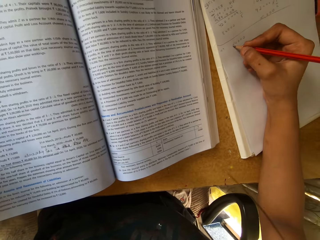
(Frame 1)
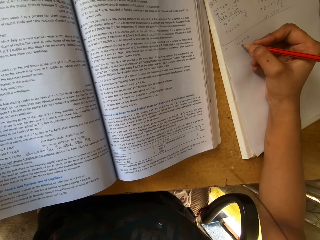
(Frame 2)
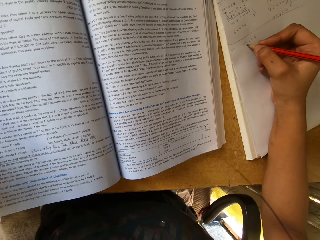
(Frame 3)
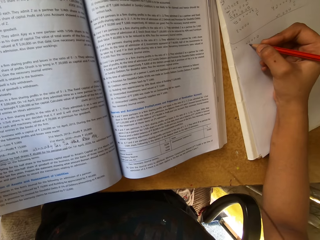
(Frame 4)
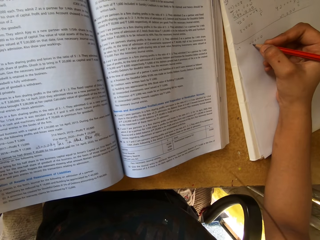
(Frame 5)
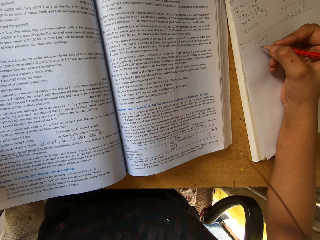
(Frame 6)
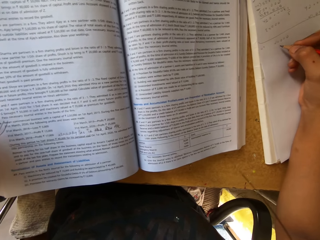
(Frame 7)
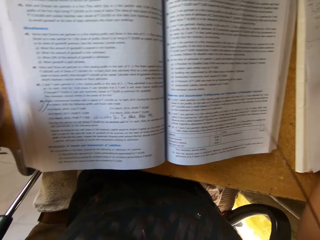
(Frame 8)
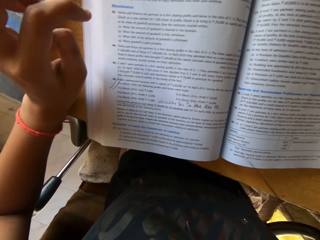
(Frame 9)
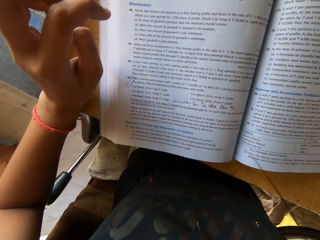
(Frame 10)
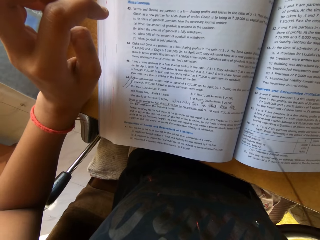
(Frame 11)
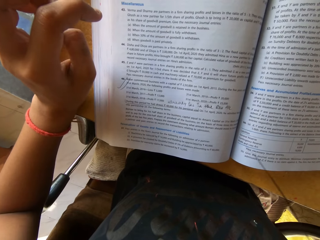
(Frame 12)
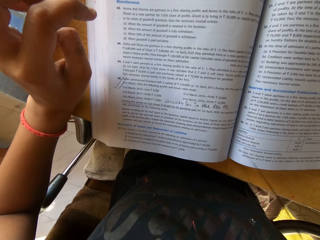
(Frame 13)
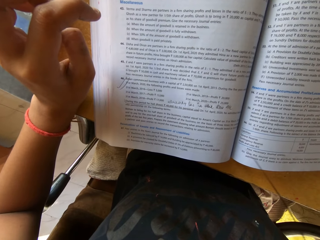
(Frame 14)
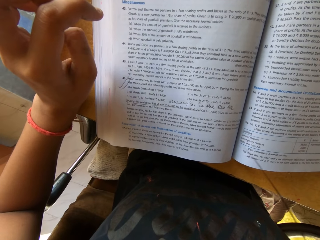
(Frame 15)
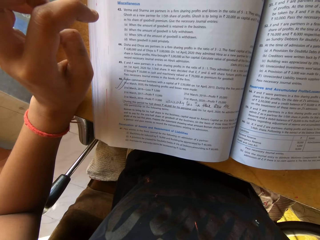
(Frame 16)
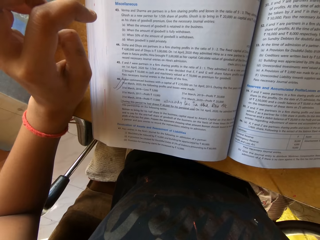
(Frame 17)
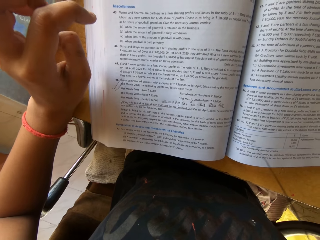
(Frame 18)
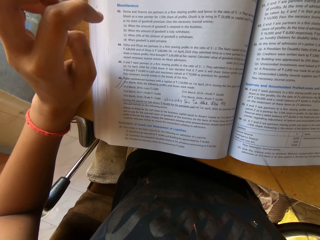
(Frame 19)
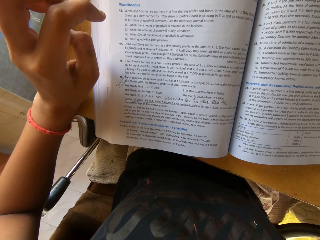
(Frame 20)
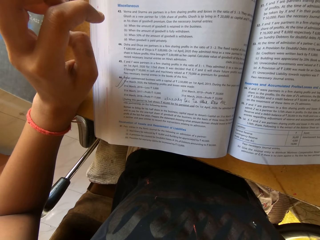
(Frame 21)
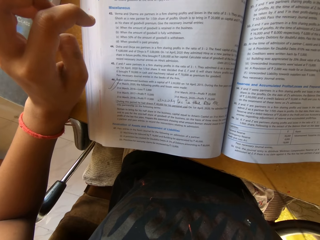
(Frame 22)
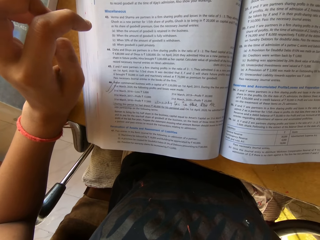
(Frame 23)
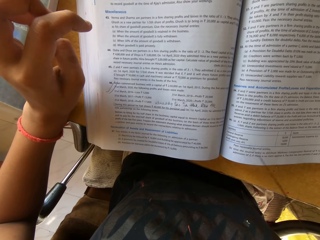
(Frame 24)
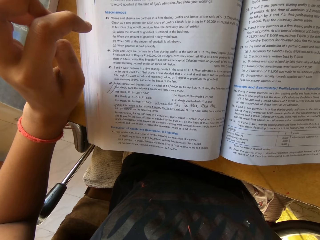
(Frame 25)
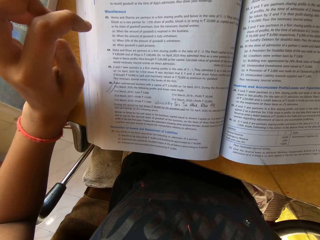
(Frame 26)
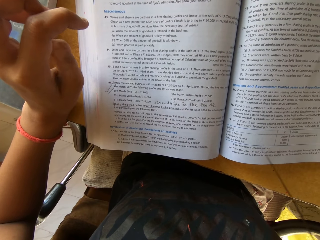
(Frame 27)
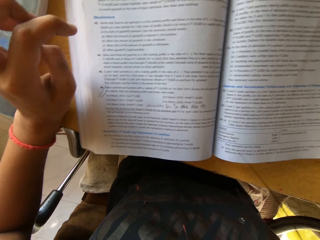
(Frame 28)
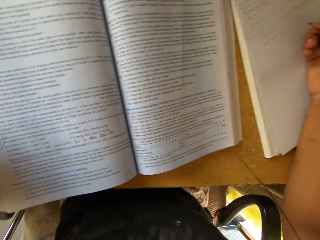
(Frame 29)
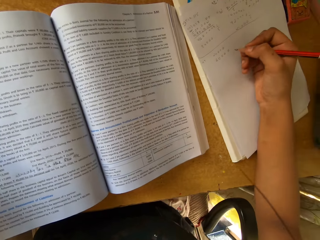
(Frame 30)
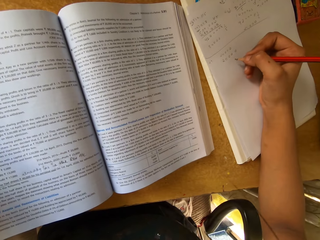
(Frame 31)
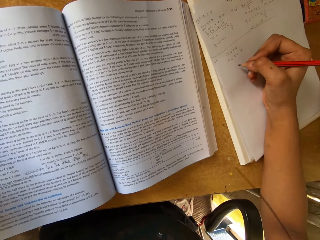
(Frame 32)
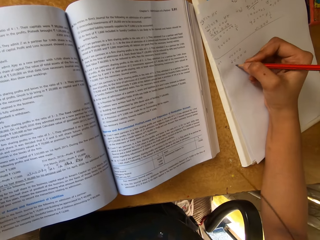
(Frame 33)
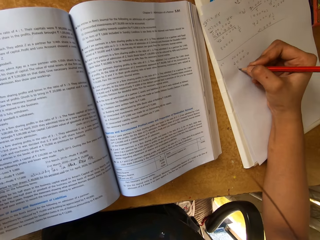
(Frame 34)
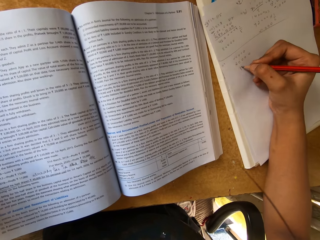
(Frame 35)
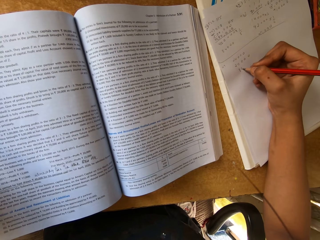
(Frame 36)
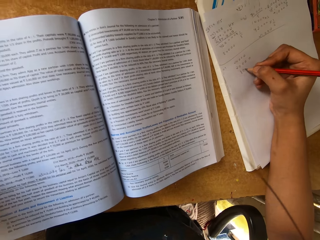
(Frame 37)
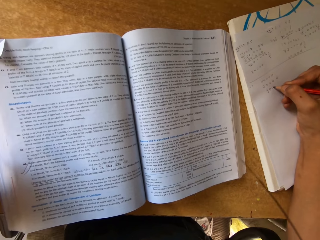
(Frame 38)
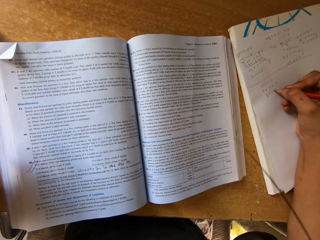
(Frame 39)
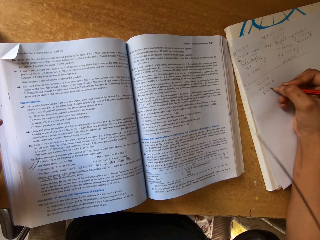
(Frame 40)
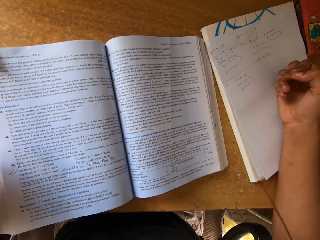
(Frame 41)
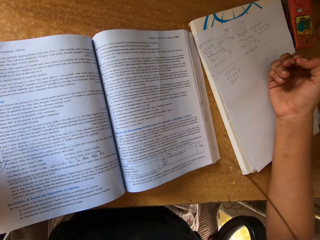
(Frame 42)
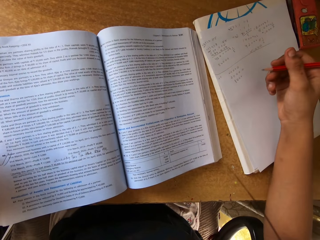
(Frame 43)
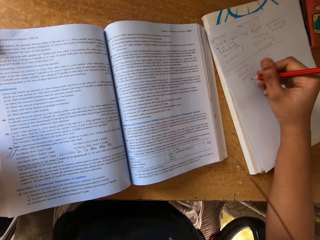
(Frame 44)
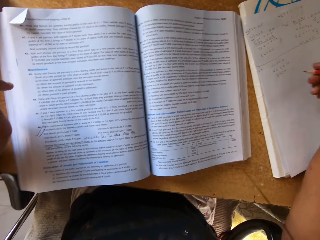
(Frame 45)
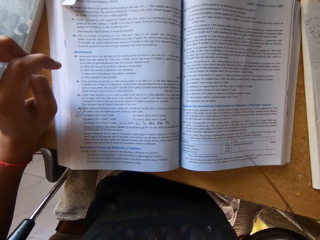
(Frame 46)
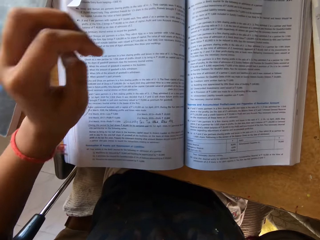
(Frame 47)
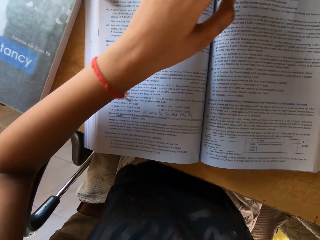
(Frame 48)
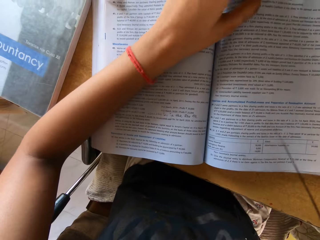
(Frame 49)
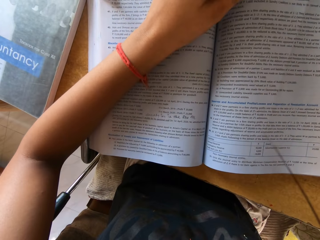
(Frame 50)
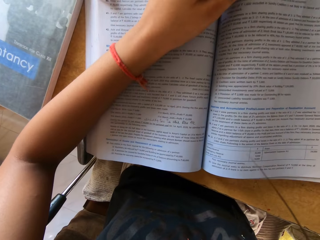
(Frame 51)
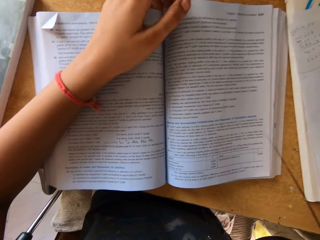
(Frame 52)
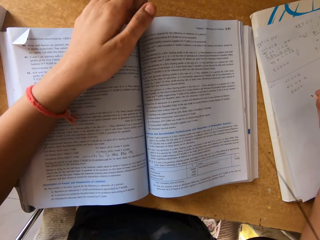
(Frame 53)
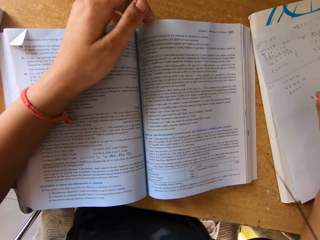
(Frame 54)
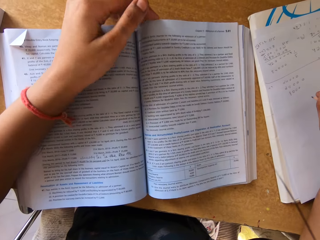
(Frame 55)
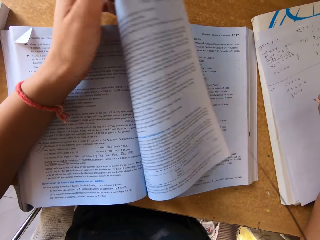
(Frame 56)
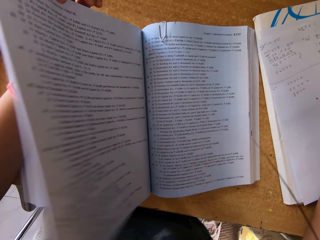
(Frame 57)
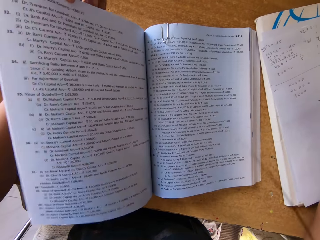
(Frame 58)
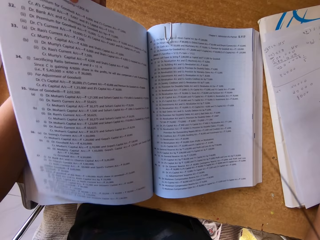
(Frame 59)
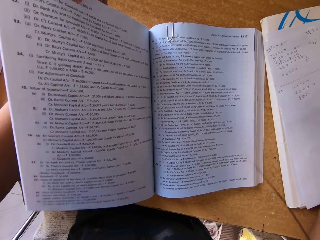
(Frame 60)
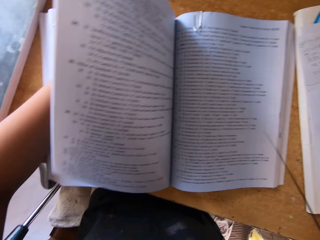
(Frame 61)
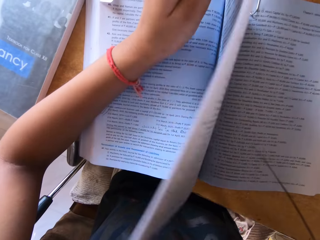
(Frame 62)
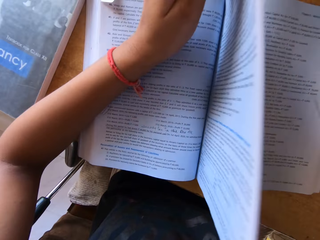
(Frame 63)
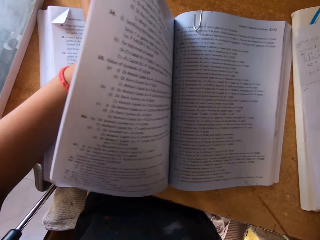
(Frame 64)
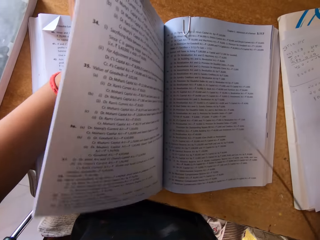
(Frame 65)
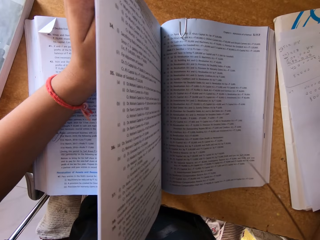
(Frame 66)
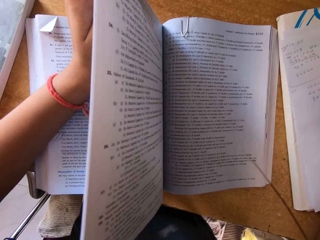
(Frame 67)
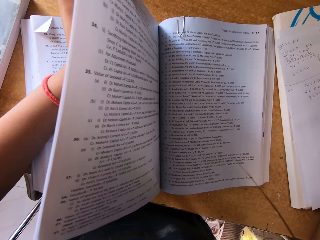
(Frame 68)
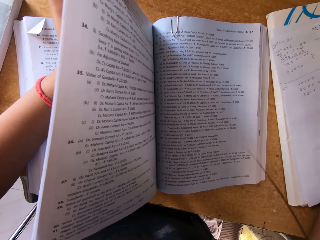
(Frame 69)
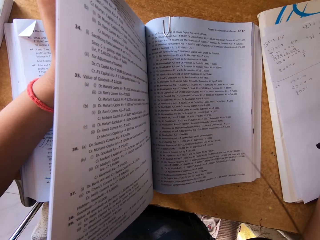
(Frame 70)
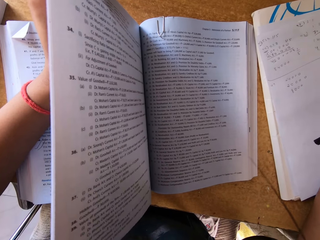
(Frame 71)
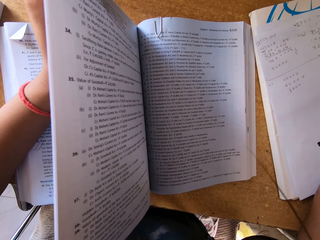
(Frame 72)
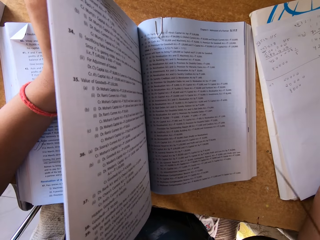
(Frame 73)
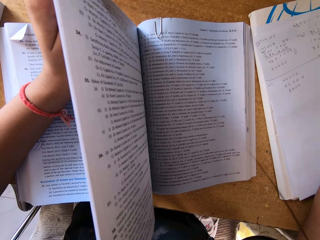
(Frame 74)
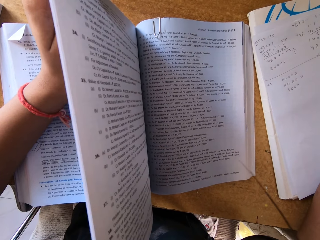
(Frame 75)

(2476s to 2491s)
The camera wearer writes with a pencil on a paper. They turn around. They peruse the textbook. They look around. They write with the pencil on the paper. They look around. They mark the paper with the pencil. They look around. They open a page on the textbook. They move the pages. They shake the pages. They read from the book.

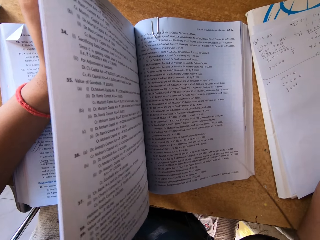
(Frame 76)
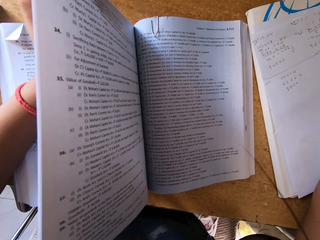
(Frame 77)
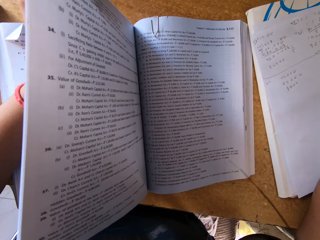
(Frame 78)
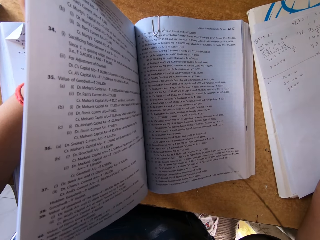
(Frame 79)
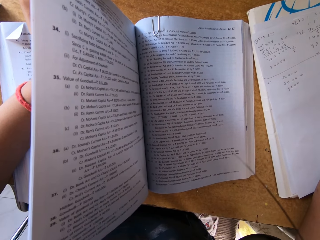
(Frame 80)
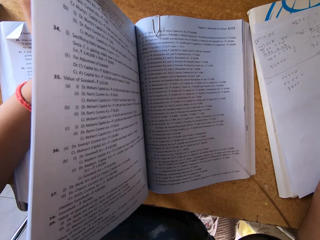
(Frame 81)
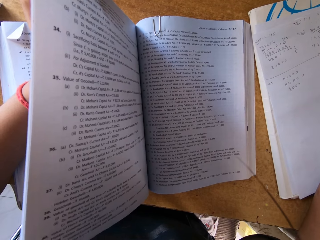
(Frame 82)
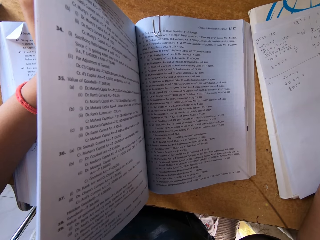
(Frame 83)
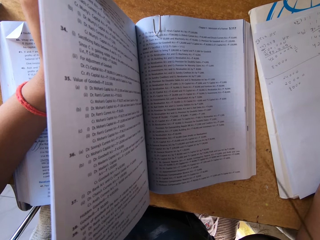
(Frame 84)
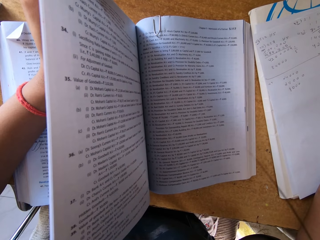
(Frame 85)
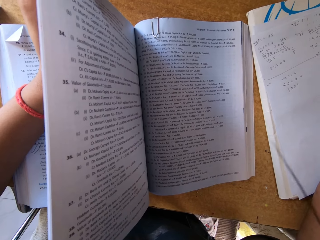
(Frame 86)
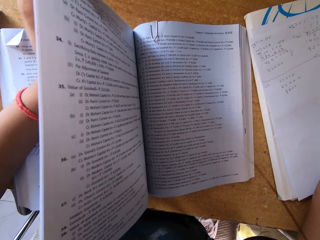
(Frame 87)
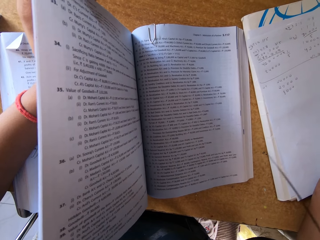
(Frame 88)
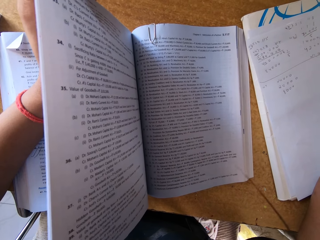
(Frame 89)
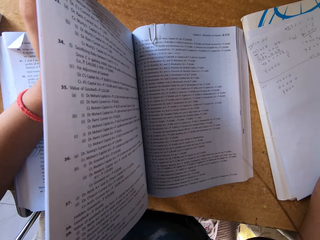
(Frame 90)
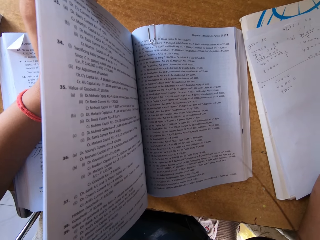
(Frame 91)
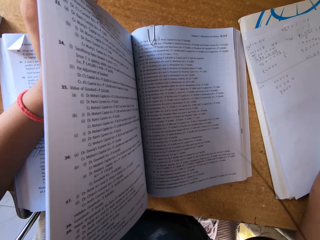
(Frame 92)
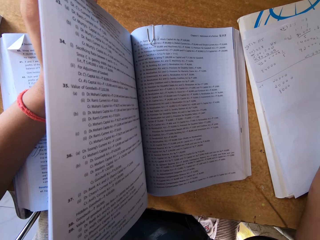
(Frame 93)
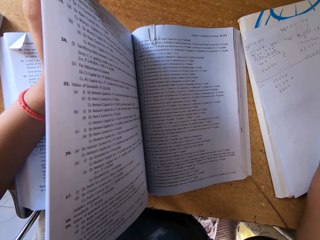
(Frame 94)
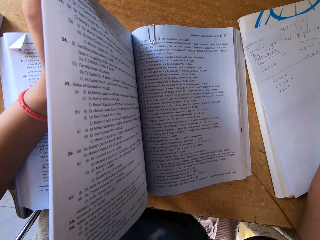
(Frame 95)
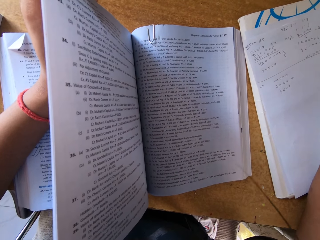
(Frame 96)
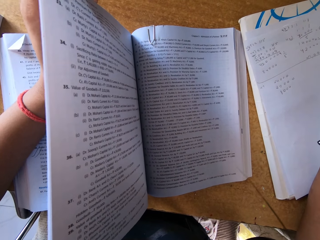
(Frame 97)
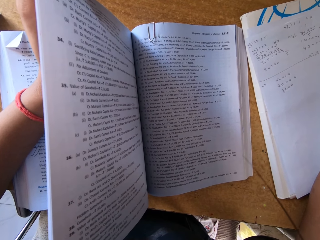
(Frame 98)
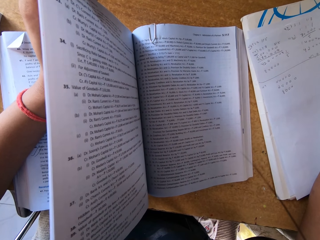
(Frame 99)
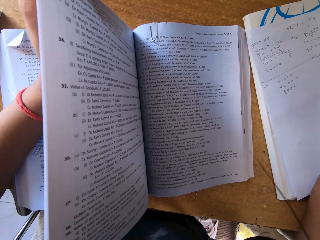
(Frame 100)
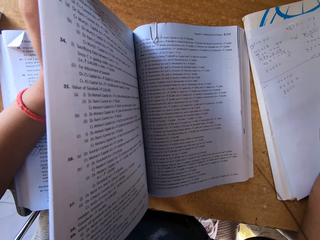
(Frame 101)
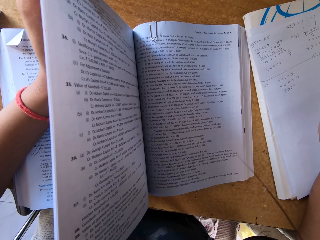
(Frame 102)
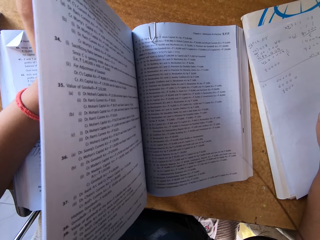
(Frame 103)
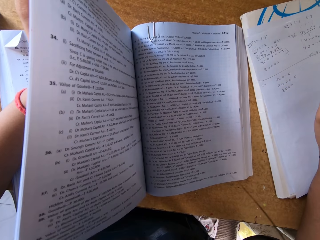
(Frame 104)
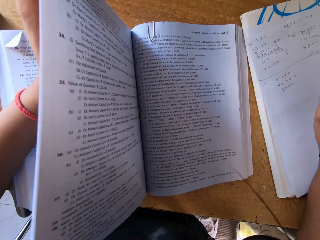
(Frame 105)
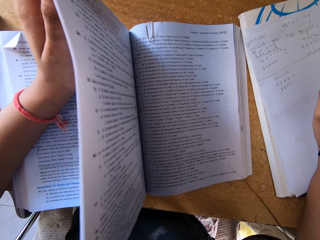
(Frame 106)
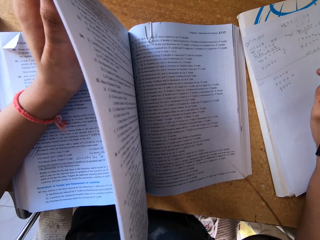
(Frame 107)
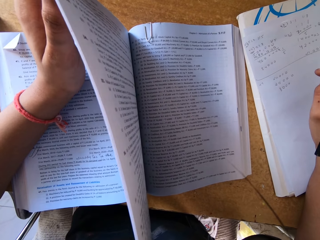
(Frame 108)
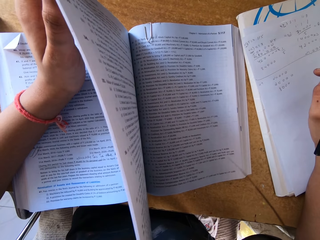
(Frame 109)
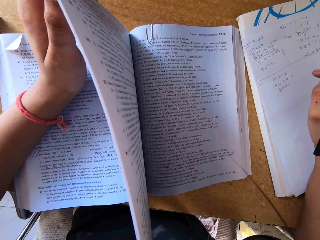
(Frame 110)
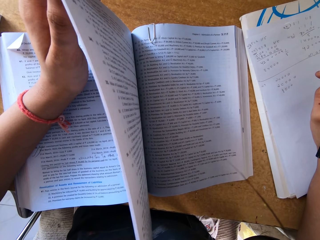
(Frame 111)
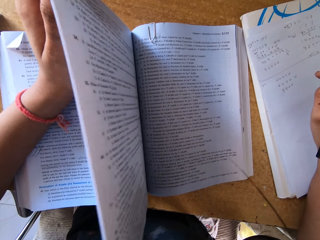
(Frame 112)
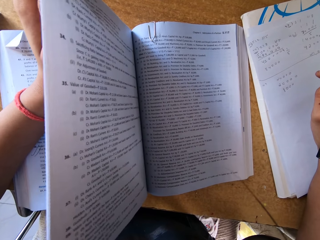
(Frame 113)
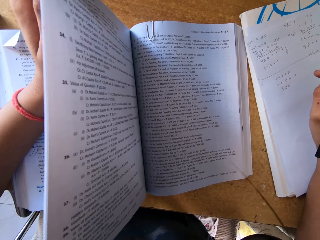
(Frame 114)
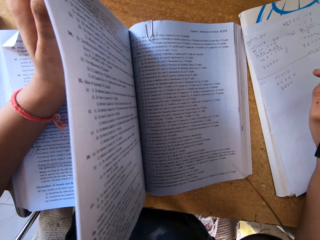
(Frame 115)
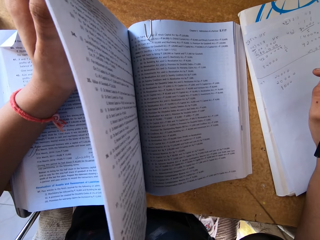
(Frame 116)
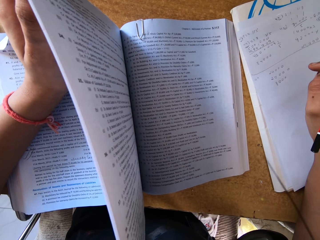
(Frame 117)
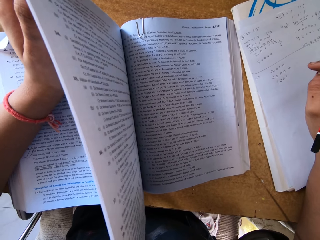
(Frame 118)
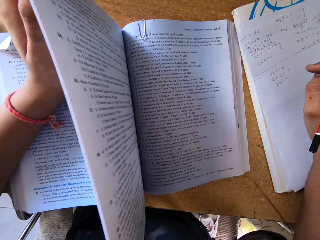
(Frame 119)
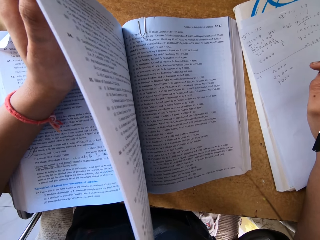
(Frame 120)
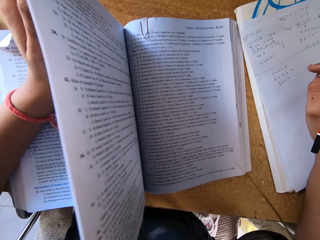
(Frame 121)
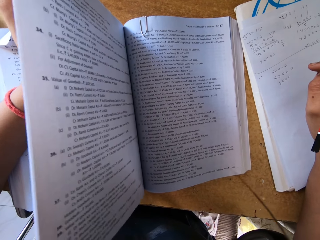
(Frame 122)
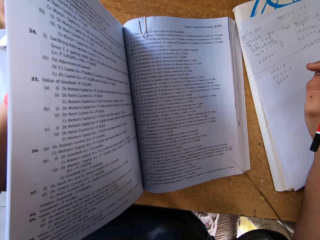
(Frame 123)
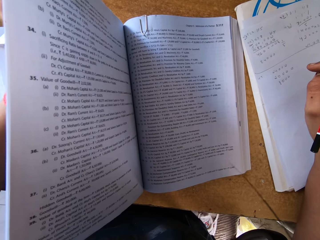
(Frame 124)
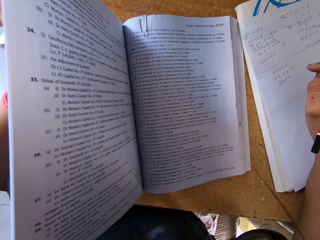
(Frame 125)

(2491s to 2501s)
The camera wearer peruses the textbook. They peruse the textbook again. They shake the pages. They peruse the textbook.
